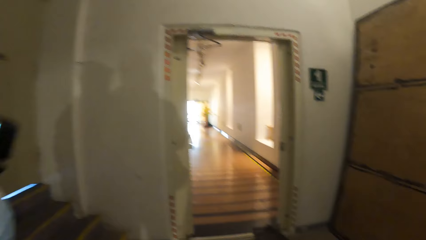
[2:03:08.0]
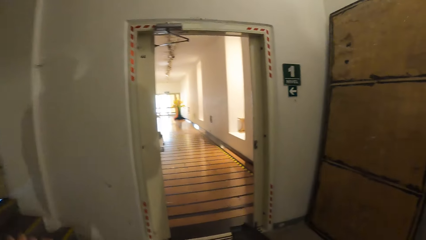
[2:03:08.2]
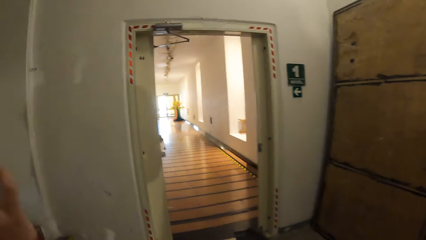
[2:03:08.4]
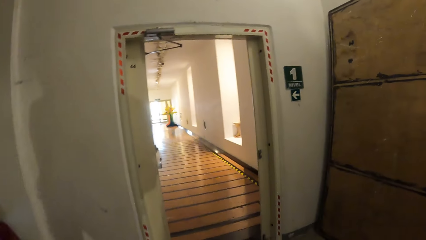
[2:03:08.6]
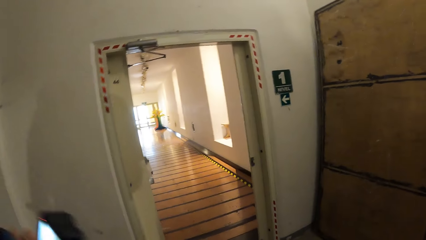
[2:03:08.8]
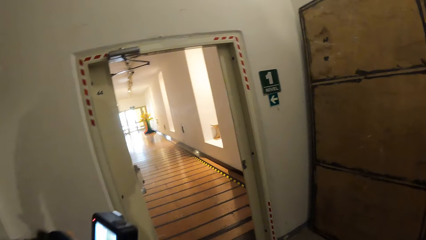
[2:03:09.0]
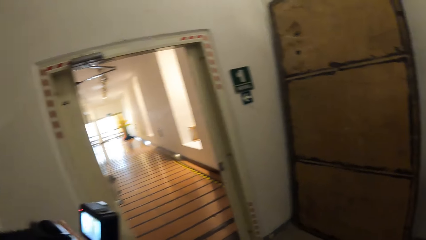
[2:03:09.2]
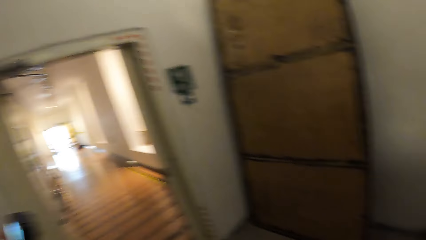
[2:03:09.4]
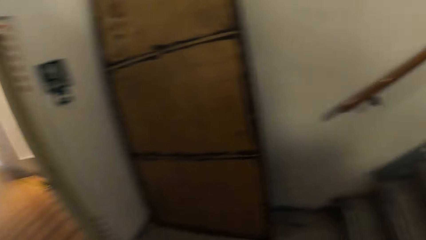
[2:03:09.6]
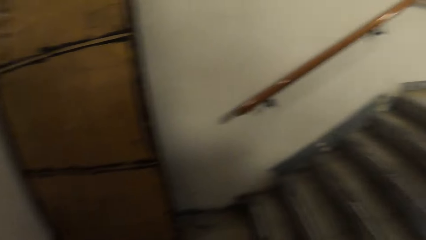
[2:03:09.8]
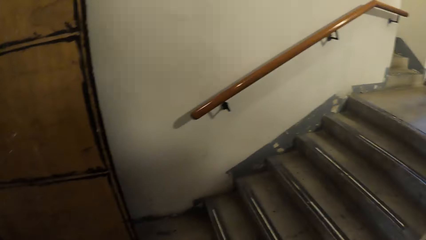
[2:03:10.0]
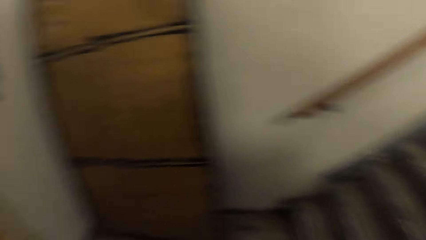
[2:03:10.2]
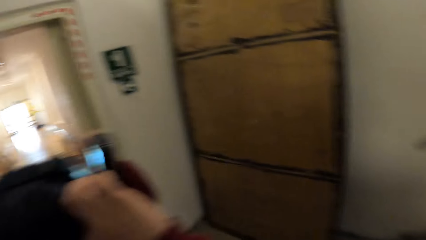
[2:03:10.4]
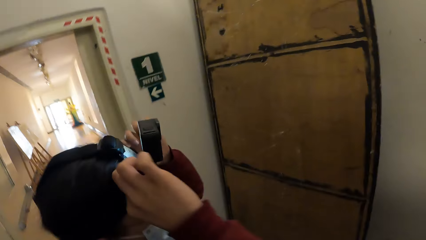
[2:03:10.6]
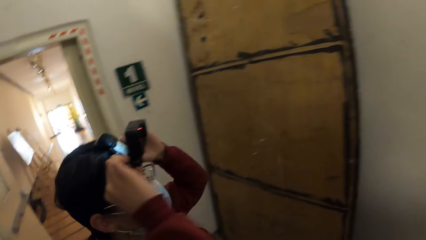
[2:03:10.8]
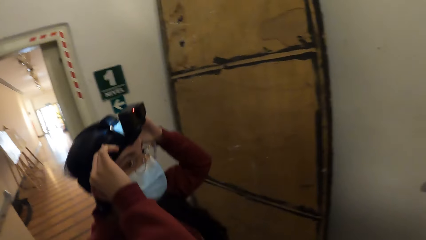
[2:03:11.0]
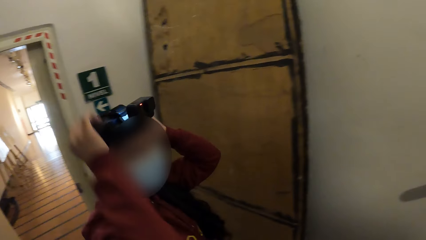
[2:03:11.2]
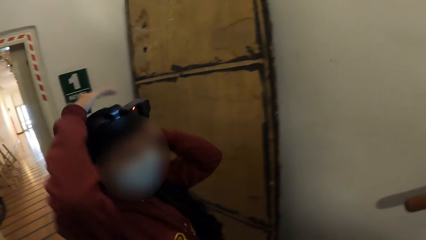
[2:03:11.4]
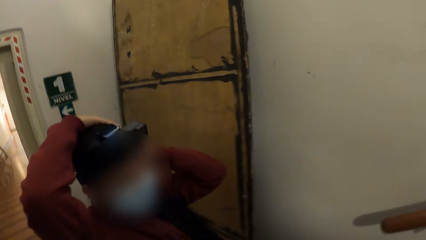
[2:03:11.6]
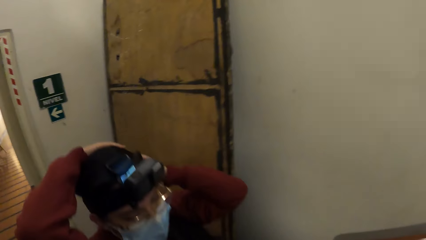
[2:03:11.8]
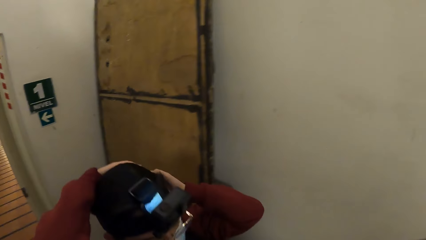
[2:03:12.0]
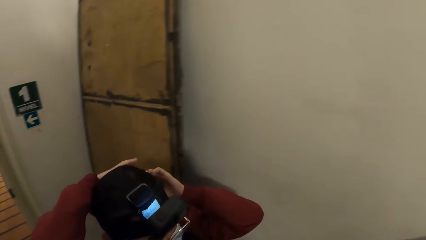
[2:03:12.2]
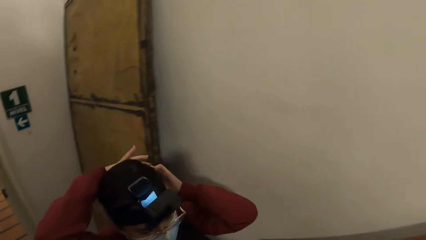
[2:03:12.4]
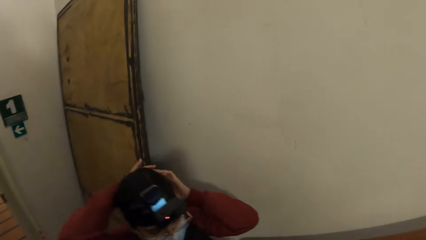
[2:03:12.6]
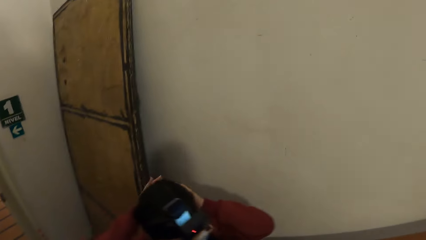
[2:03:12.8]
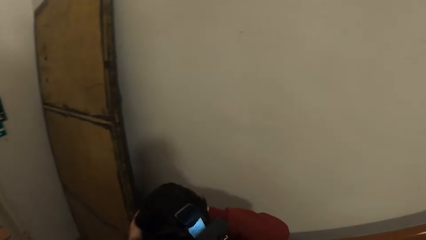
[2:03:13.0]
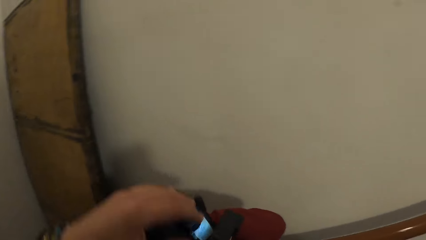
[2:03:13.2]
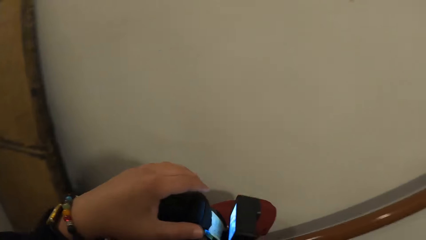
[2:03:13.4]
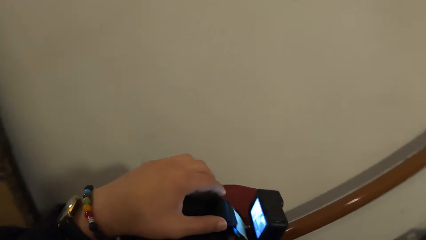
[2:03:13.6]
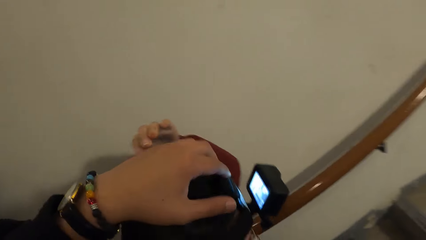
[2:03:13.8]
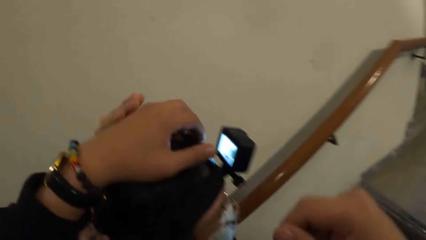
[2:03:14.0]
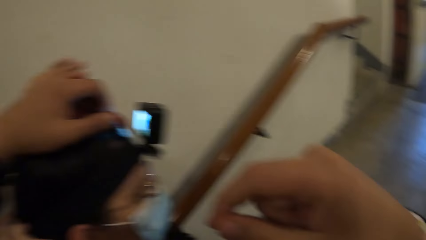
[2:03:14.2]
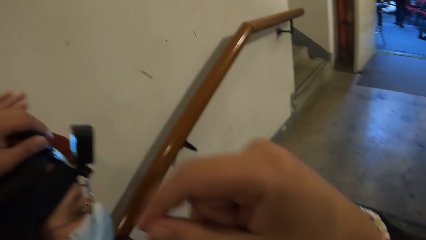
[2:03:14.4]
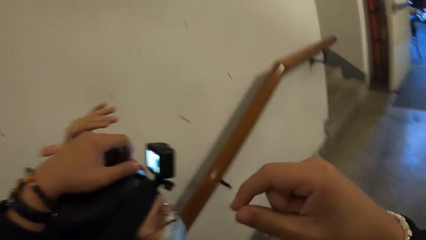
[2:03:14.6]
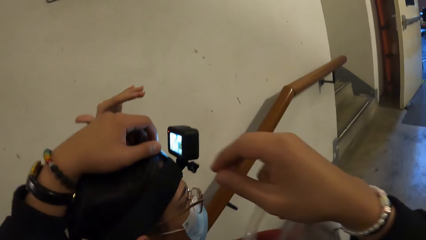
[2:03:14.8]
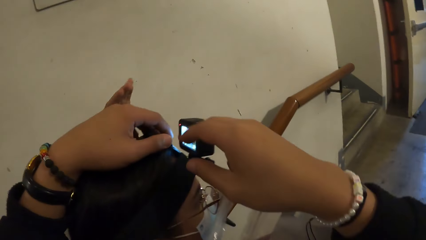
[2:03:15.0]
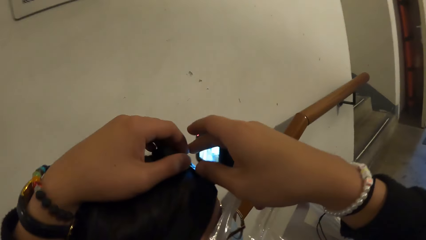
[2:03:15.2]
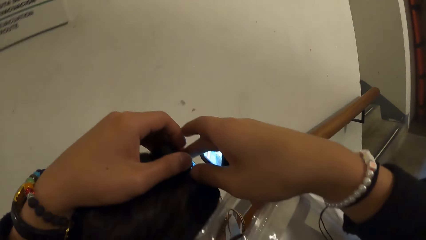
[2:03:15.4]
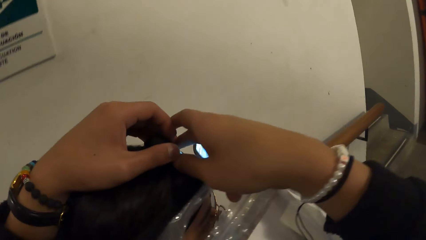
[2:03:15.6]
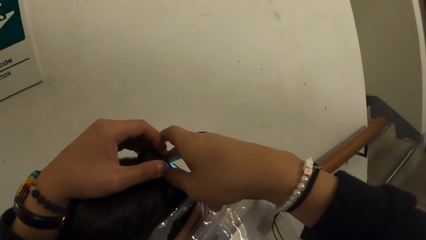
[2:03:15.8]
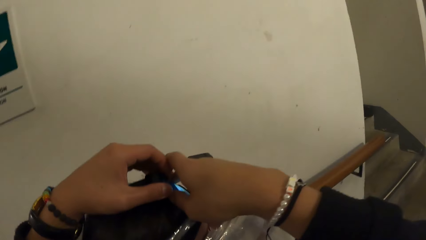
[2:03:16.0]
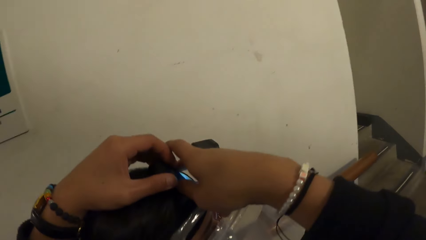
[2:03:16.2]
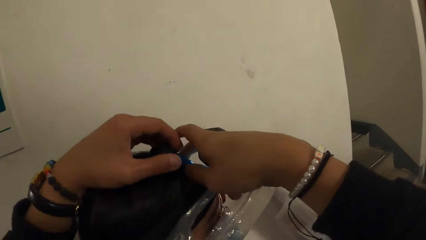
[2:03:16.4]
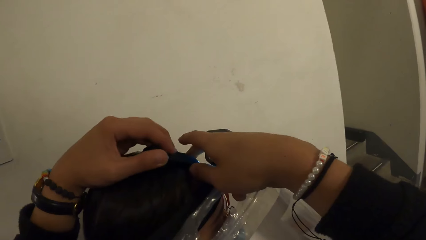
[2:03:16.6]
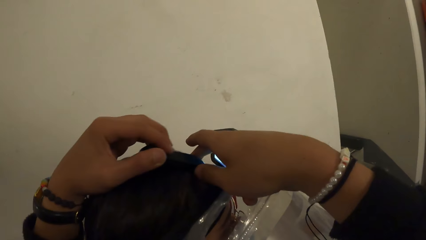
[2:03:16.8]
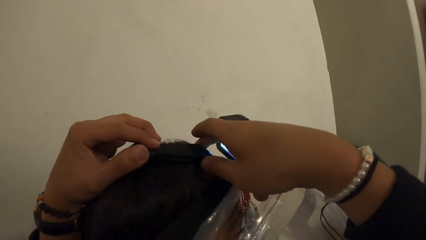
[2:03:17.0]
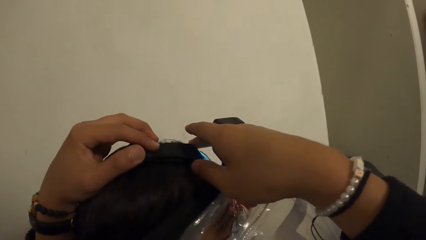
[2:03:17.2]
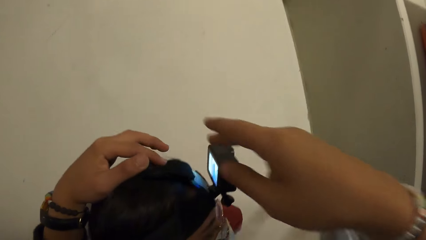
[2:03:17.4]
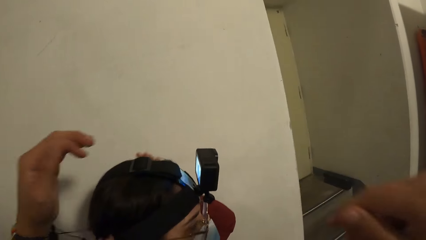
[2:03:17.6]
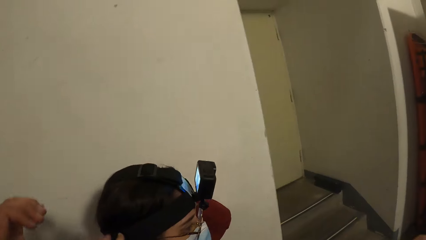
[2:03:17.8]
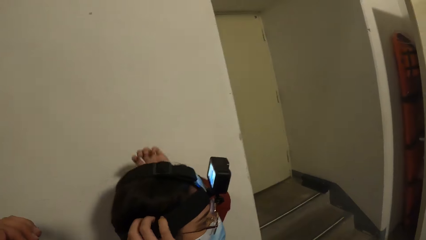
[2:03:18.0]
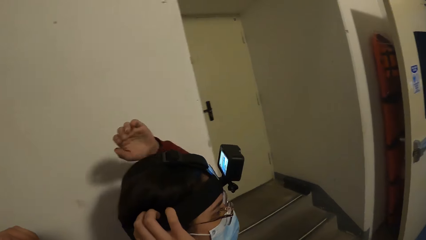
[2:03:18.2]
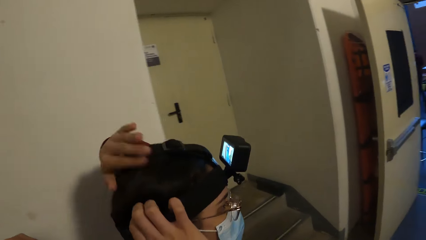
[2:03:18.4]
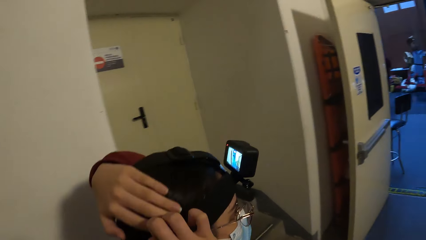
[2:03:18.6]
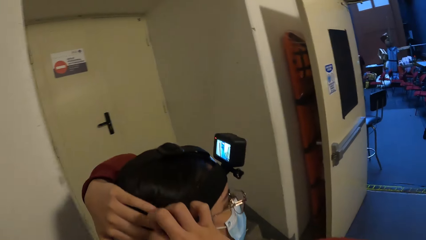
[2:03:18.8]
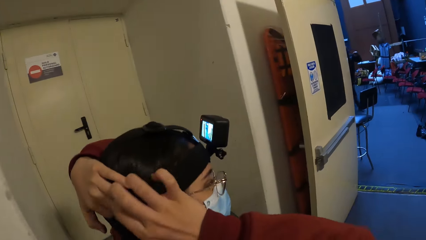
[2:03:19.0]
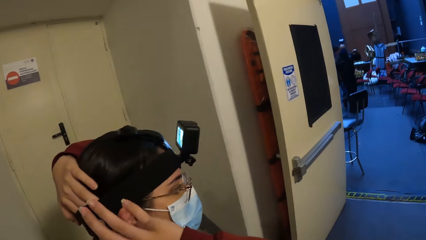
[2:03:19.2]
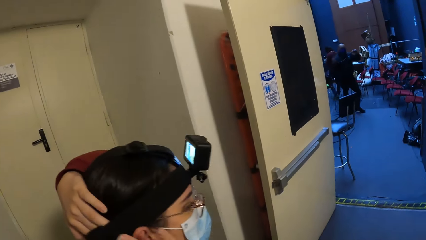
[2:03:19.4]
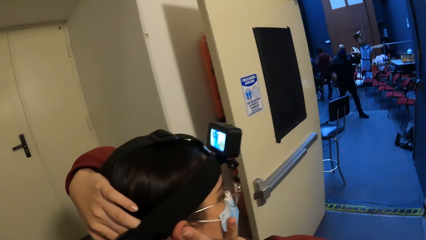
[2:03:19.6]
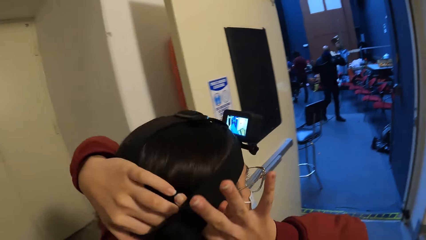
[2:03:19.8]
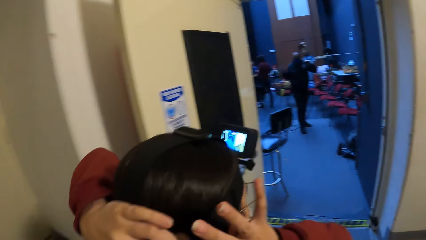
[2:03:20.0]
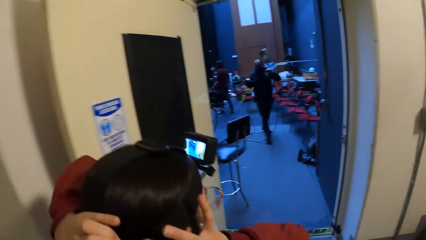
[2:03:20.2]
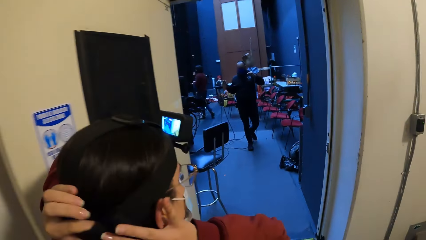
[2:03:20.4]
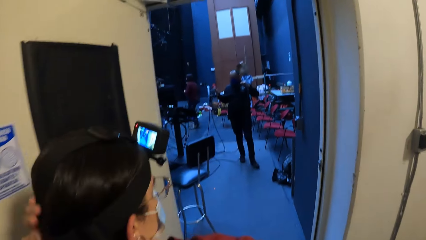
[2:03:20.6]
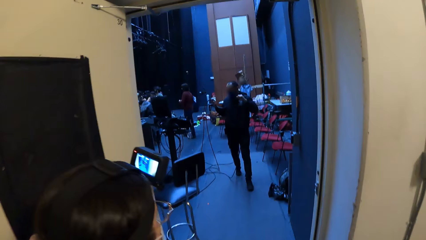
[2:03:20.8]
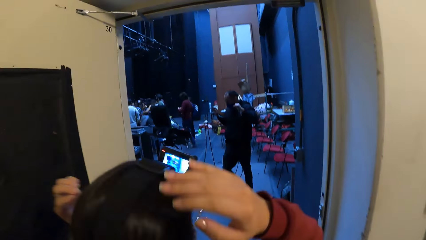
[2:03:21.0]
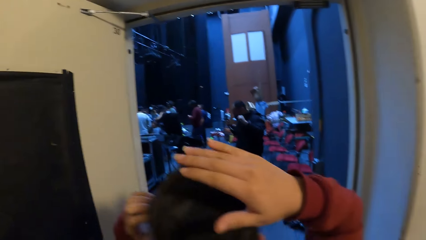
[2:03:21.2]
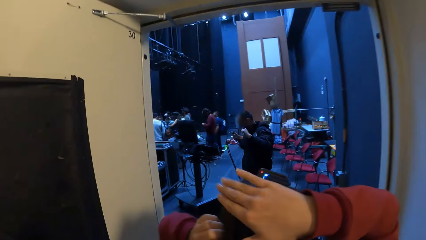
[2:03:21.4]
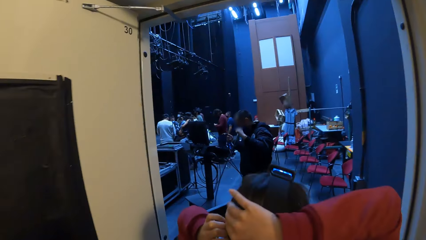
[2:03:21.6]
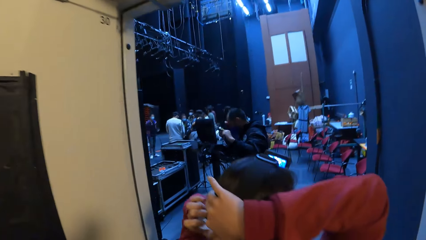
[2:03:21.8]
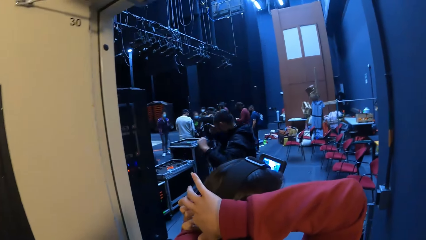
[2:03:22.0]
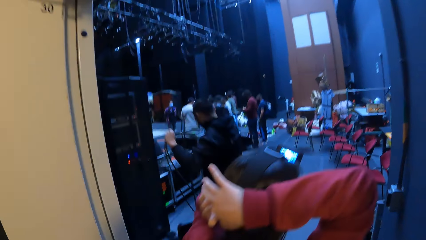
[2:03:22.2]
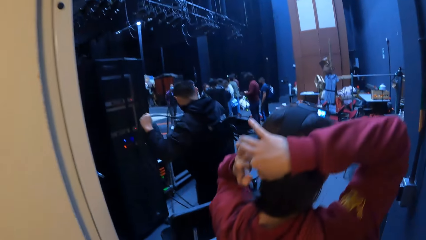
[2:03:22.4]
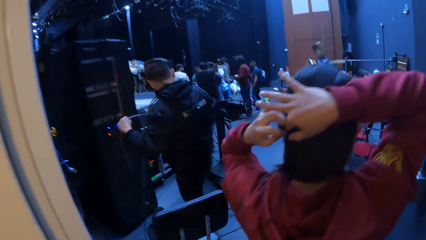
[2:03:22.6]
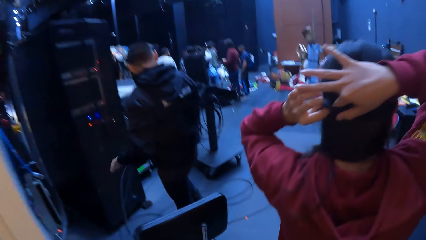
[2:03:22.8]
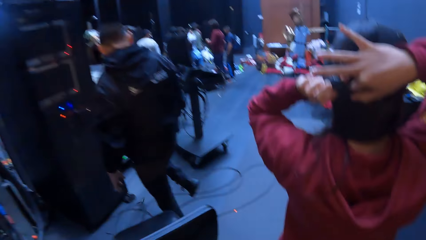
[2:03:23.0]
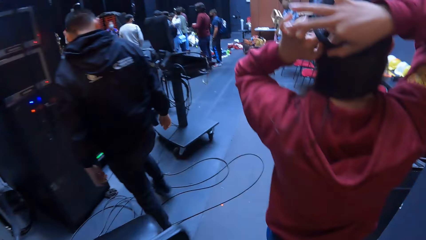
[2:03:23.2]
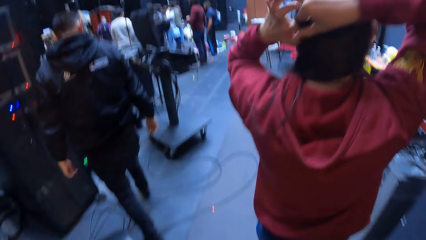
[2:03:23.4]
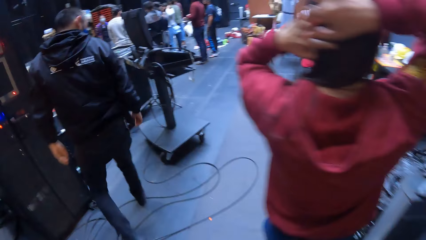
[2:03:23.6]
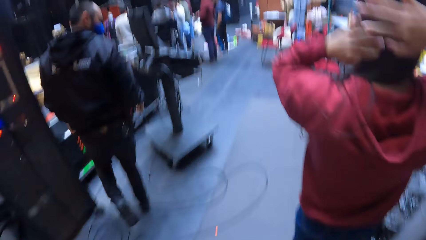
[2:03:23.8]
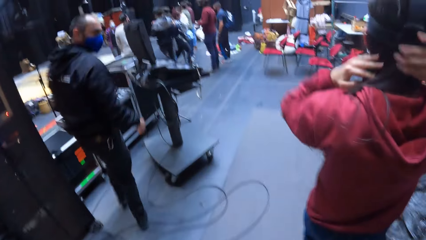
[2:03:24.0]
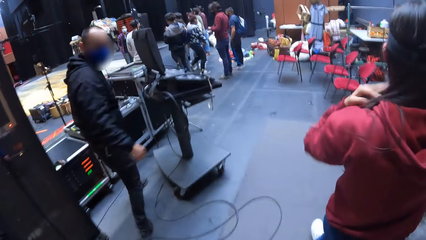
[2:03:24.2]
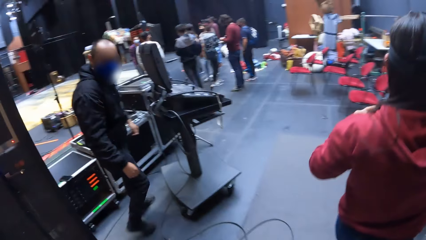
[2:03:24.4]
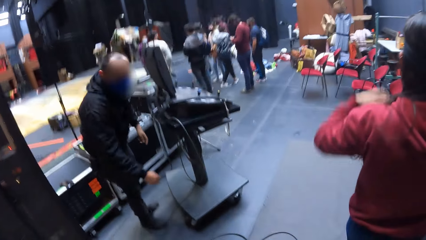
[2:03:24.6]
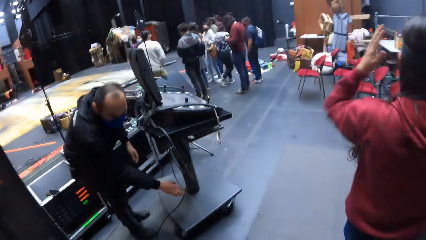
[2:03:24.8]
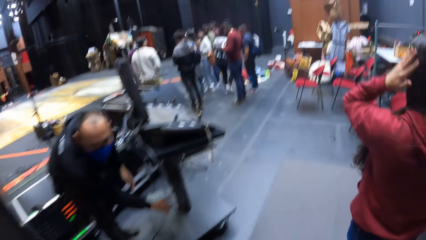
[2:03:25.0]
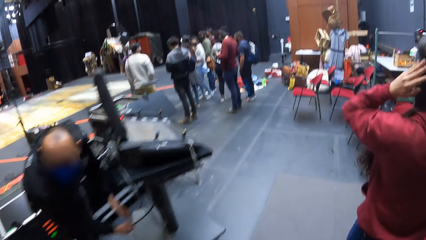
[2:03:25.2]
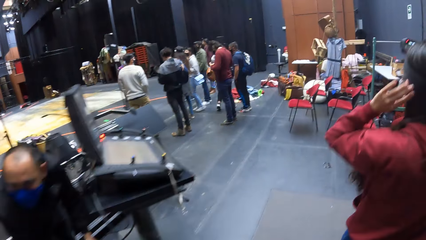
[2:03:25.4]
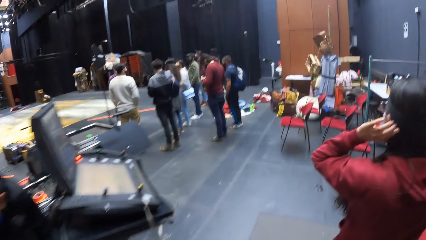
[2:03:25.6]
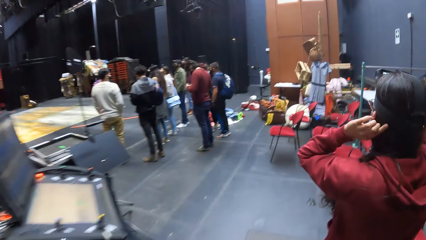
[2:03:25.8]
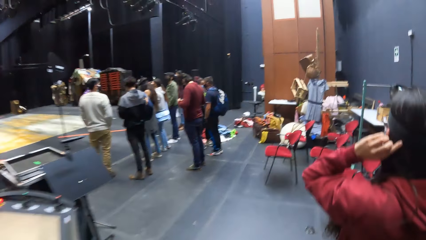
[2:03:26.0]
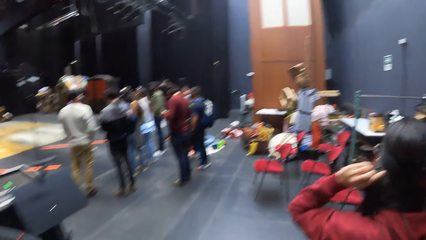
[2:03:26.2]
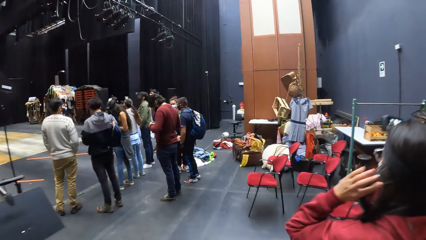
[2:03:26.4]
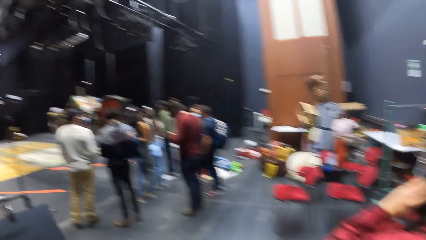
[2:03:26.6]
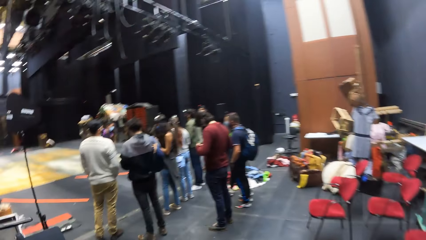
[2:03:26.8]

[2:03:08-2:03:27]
The woman touches the camera on her head with both hands. The camera wearer touches the camera on the woman's head with her left hand. She walks up the stairs in the room. The woman walks up the stairs in the room. The camera wearer adjusts the camera on the woman's head with both hands. She holds the woman's camera. The woman walks into a room from the stairs. The camera wearer walks into the room from the stairs. A man touches a cable in the room with his right hand.
